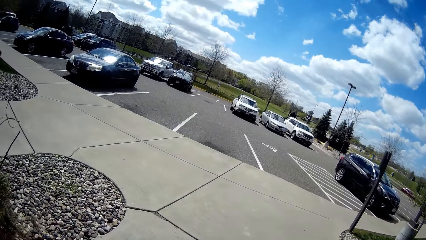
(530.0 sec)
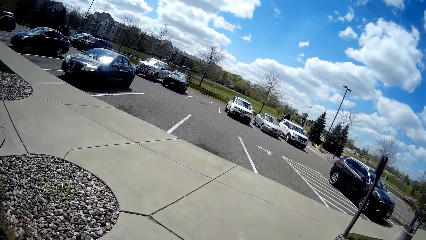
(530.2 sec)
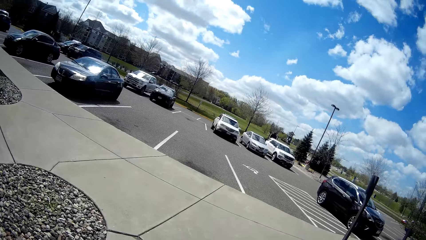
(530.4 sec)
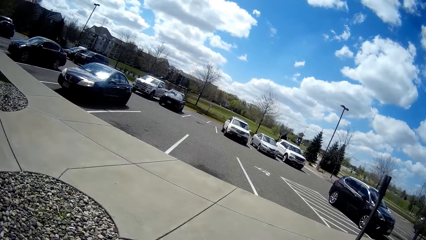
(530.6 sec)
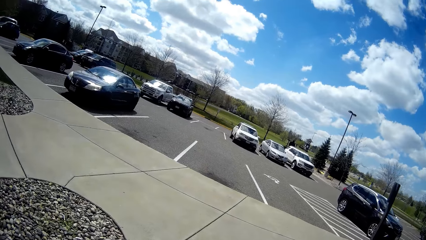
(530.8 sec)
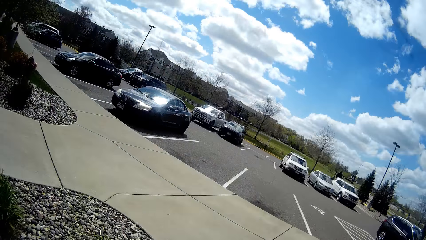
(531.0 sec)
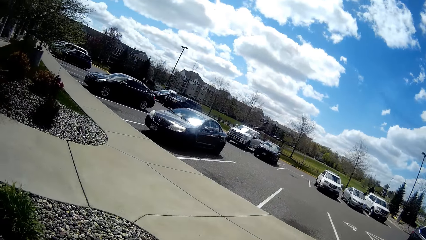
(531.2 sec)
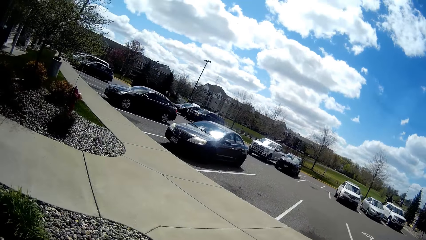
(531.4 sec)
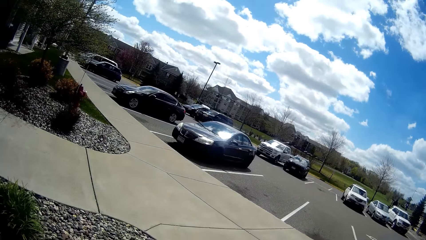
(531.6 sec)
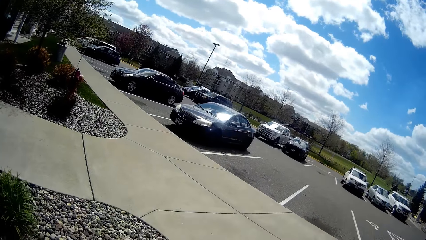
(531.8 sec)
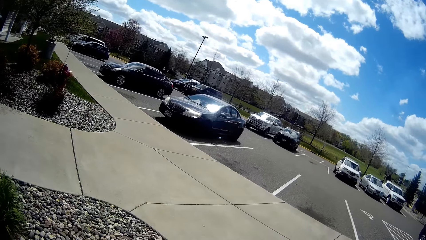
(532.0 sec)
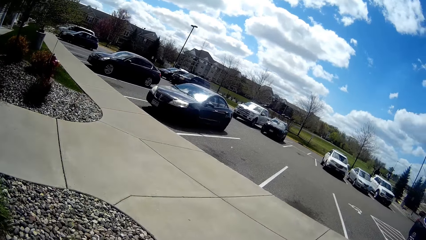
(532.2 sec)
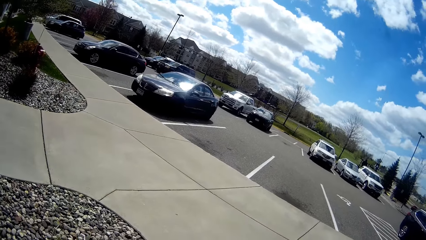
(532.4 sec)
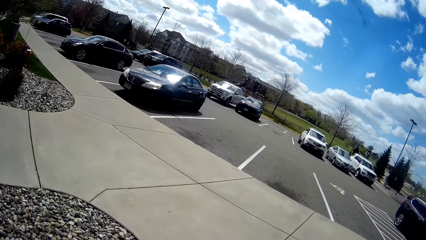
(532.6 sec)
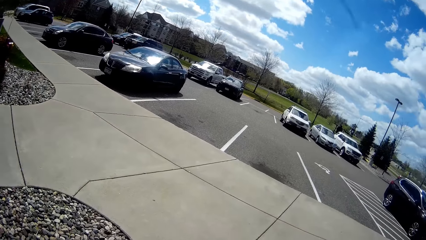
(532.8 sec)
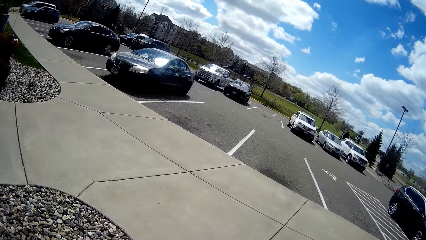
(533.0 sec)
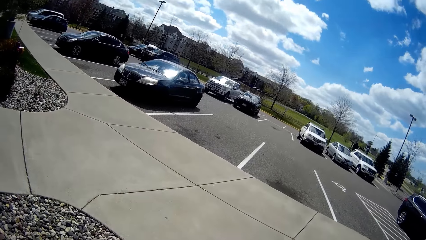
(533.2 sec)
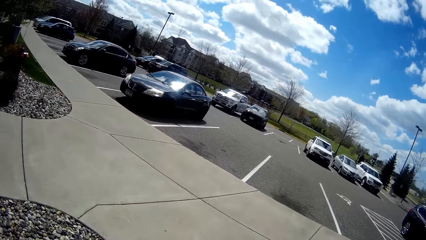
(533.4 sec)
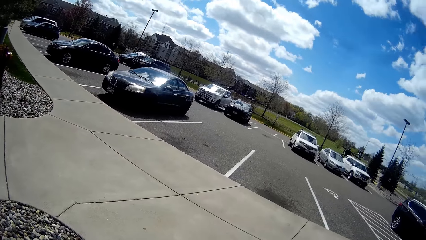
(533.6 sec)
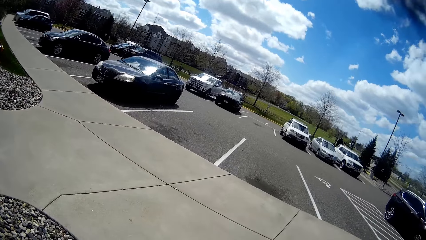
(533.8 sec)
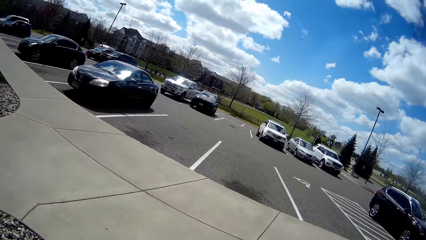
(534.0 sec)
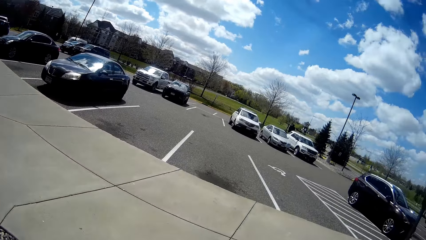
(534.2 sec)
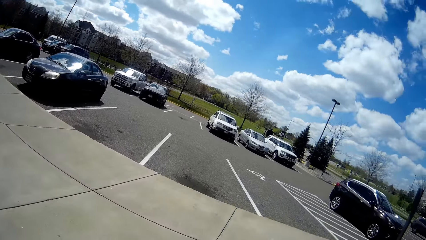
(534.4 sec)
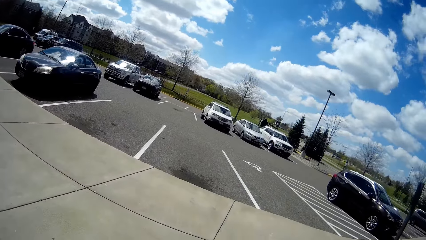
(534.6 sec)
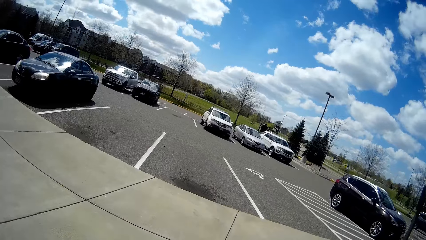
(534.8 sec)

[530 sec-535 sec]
The camera wearer moves to a parking lot outside the apartment.

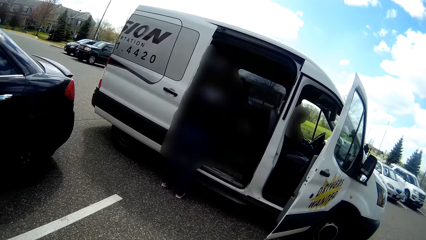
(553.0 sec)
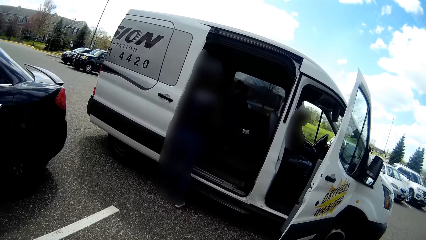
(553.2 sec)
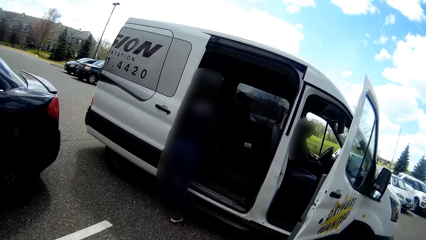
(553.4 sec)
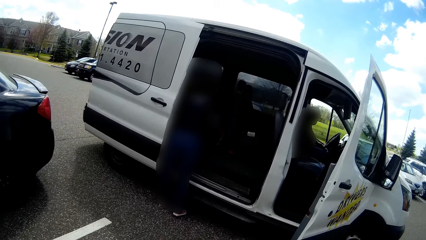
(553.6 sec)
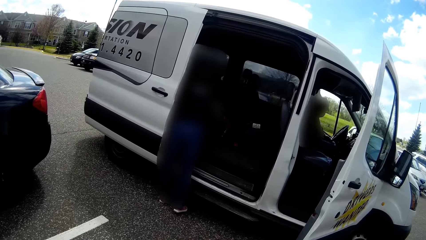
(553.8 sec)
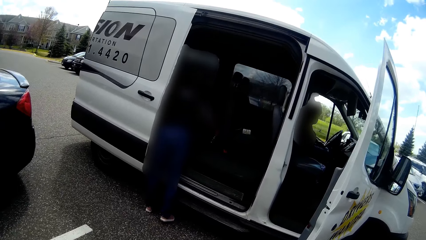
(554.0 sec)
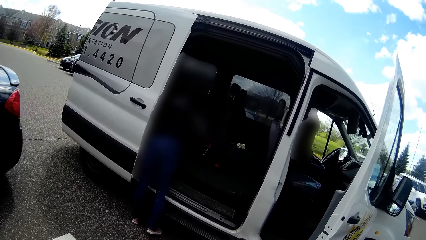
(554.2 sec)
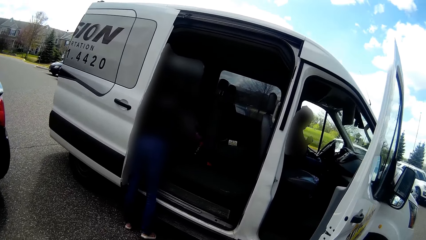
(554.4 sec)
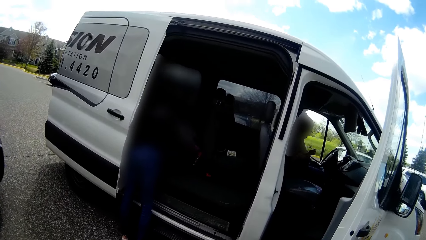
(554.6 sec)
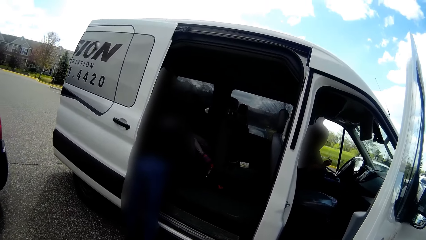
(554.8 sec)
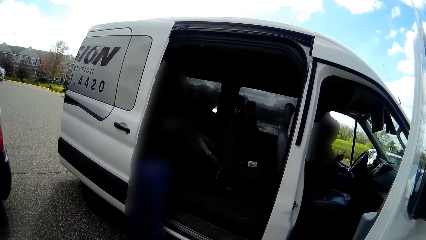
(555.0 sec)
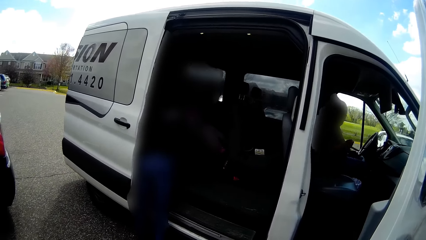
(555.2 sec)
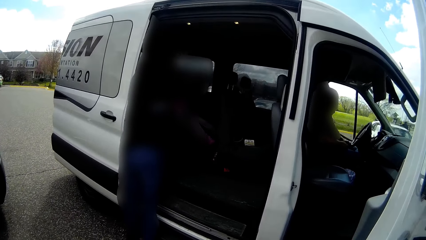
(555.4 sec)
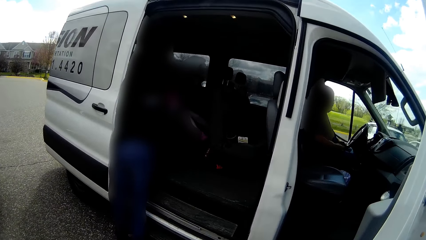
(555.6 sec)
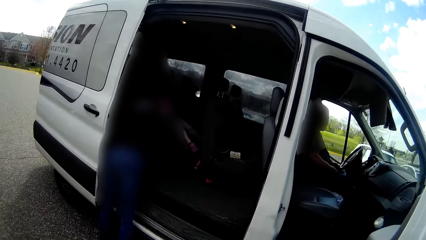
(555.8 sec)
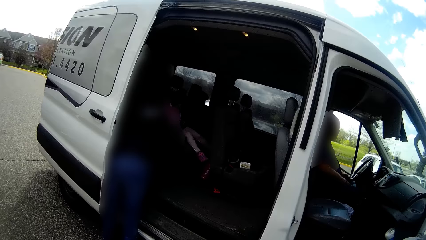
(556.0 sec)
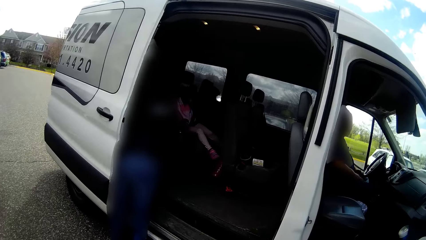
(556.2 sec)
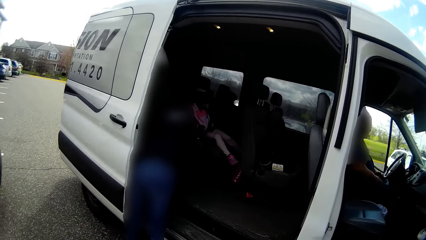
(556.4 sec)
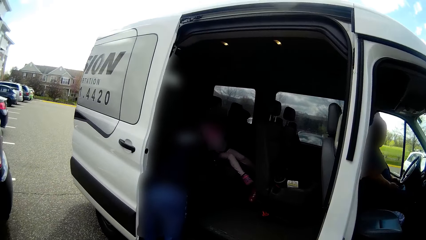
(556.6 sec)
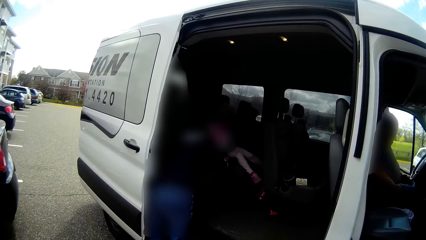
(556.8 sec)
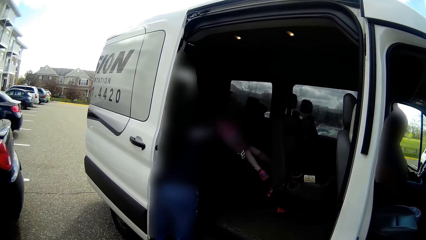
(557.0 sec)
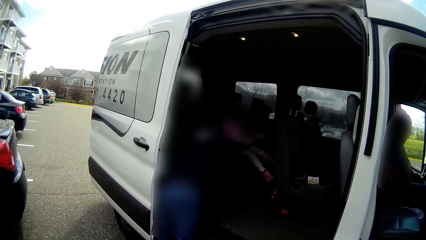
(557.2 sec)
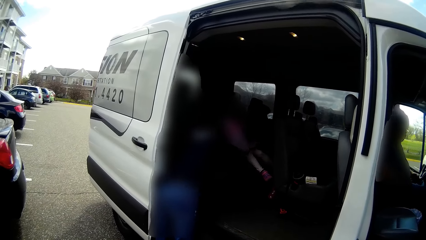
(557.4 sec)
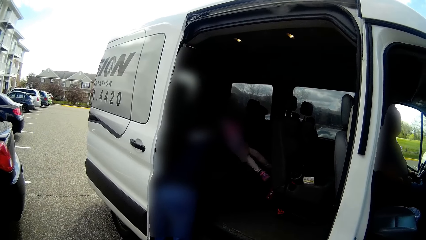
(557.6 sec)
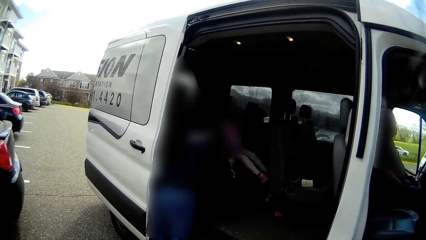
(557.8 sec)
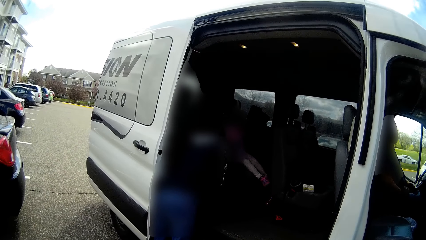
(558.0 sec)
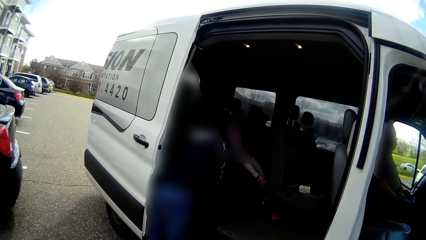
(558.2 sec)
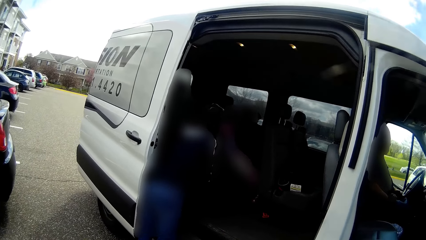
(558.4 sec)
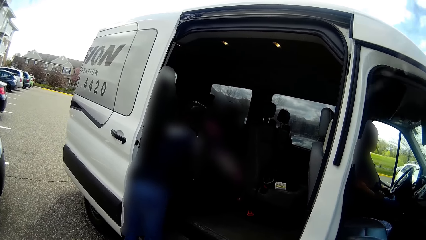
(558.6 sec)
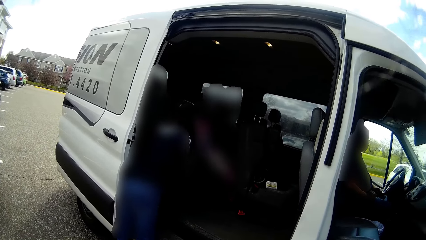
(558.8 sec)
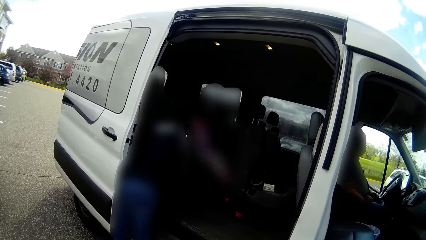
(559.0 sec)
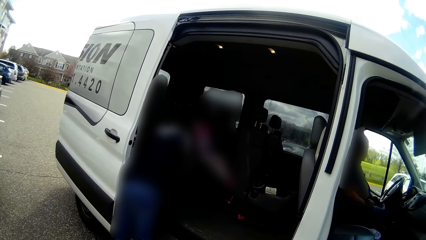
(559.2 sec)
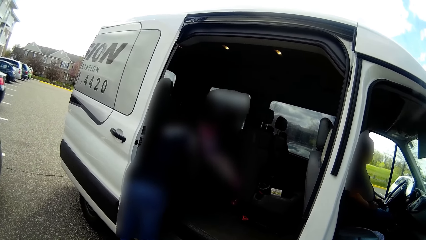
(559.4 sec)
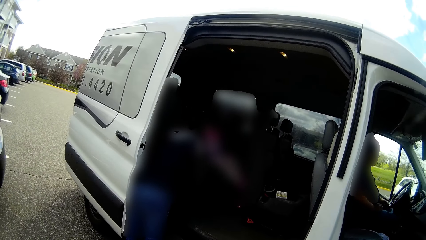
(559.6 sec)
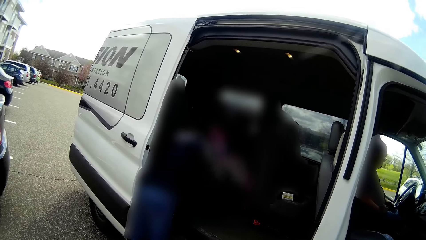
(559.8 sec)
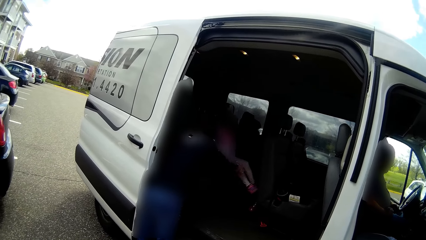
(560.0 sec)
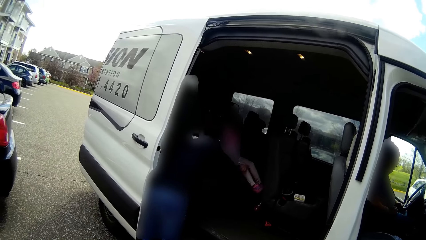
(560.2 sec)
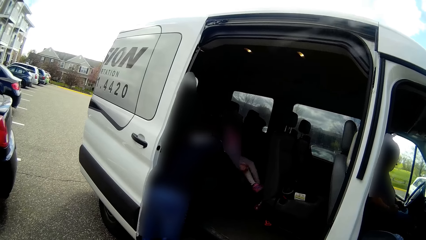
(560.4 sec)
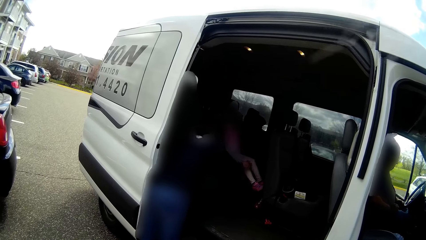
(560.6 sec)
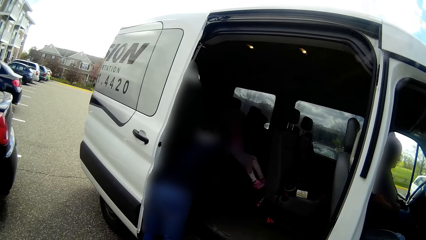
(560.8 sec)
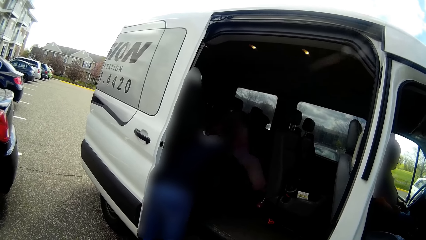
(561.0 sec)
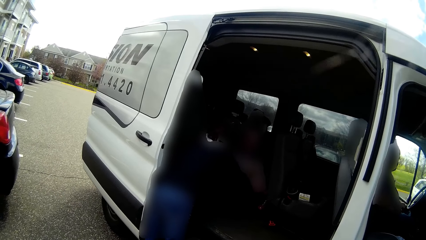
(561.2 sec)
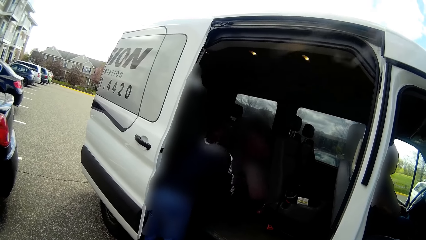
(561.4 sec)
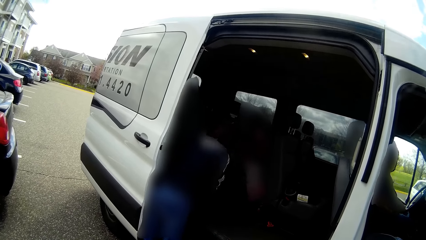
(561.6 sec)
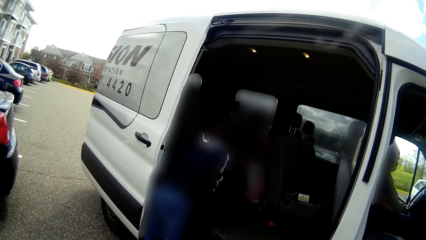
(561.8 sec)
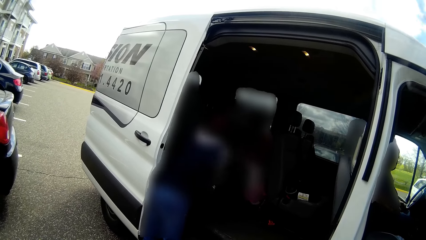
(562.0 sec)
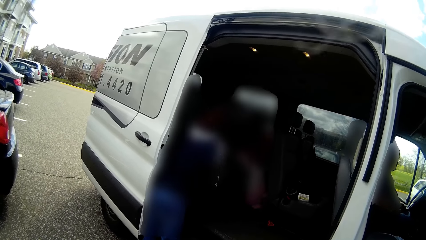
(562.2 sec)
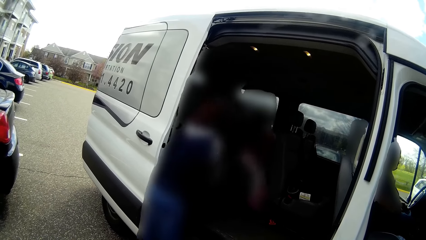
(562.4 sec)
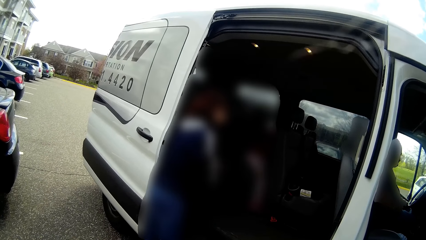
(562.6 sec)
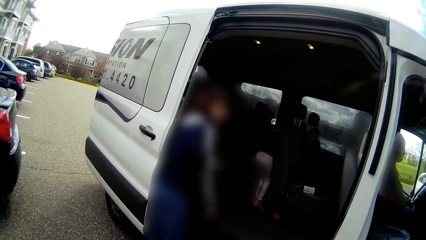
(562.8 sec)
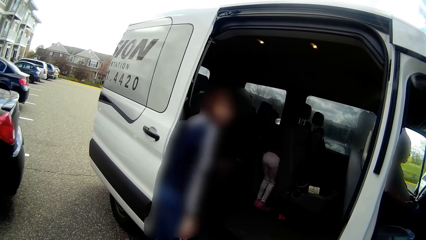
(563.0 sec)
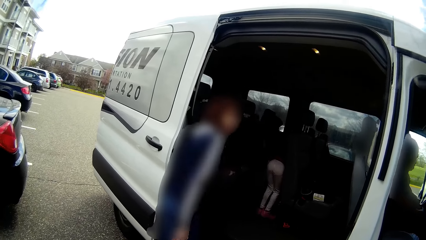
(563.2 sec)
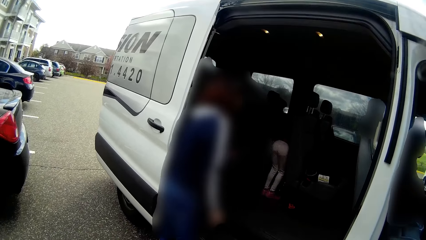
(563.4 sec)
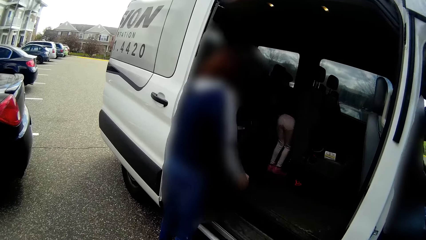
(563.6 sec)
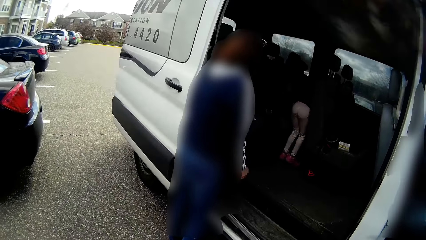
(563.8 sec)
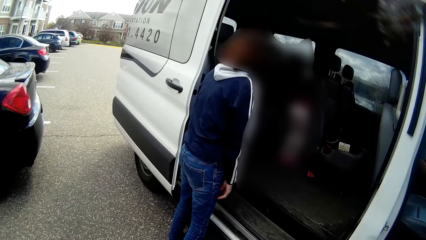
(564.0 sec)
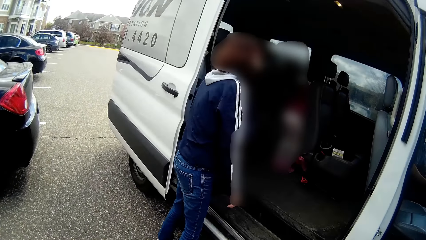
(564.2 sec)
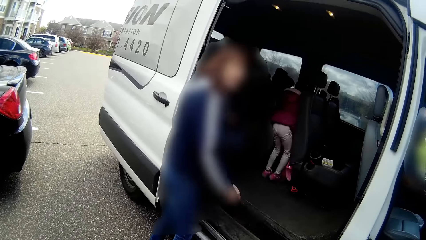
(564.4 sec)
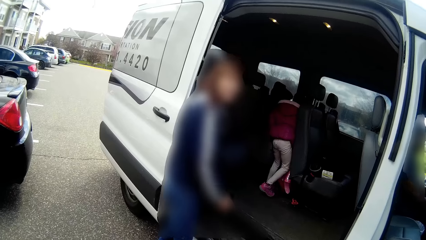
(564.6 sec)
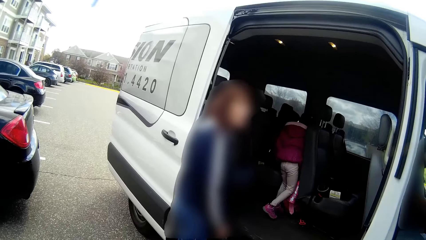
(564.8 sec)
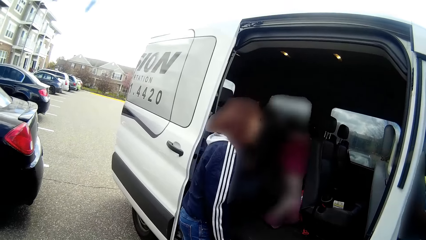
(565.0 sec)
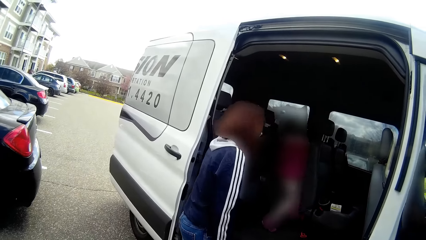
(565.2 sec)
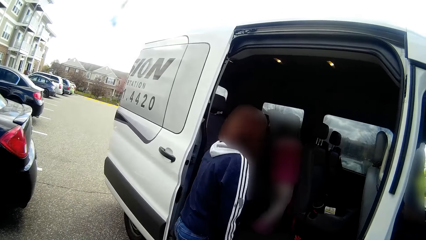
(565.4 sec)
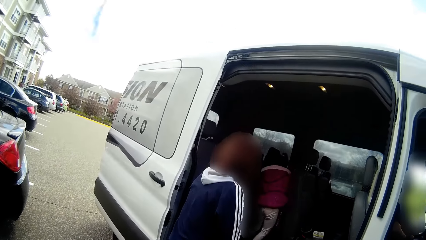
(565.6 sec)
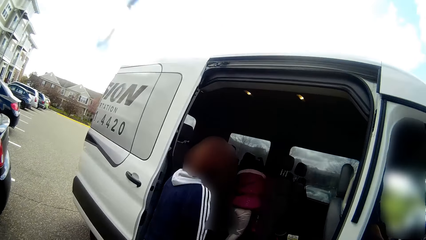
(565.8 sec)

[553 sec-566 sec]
A woman interacts with a girl in a seat in the white van. The camera wearer meets another woman. They interact with a man. They converse with the other woman.
